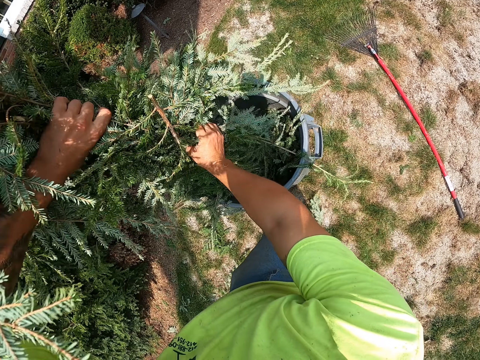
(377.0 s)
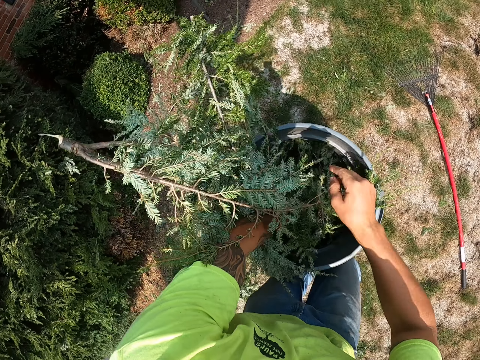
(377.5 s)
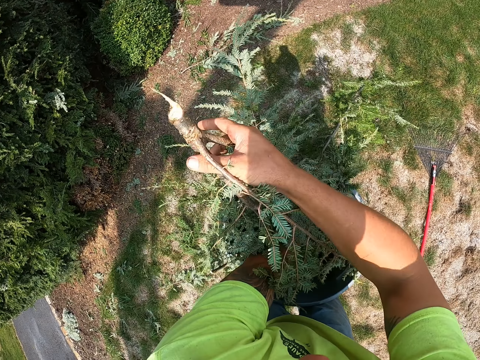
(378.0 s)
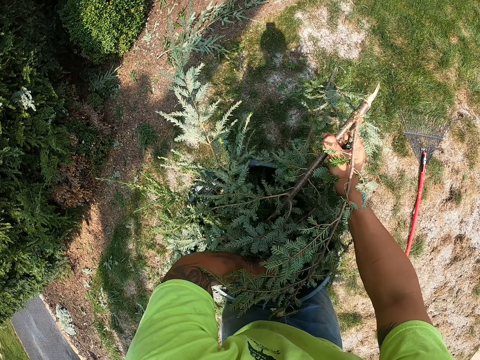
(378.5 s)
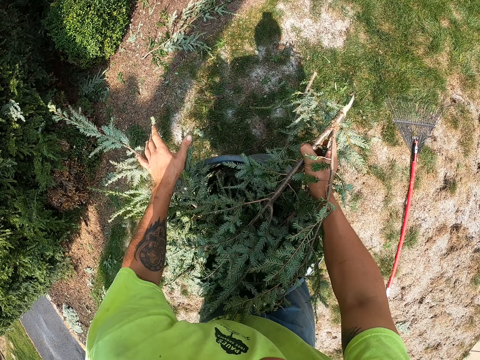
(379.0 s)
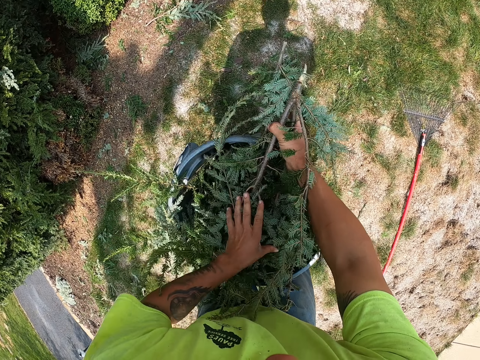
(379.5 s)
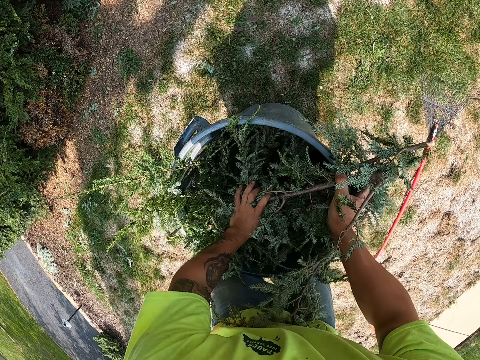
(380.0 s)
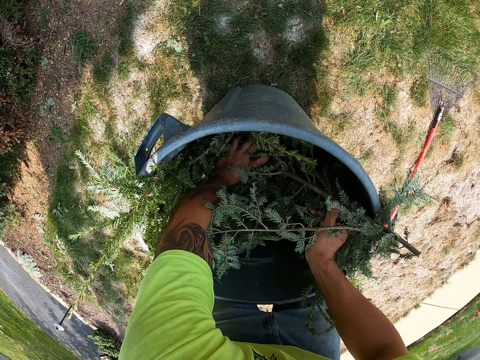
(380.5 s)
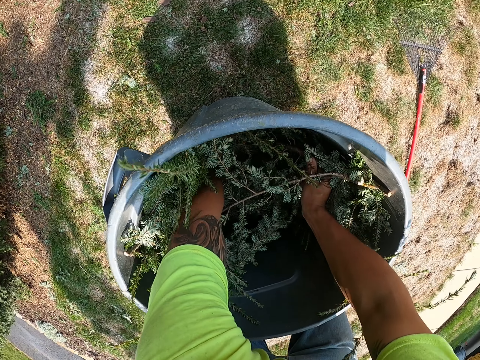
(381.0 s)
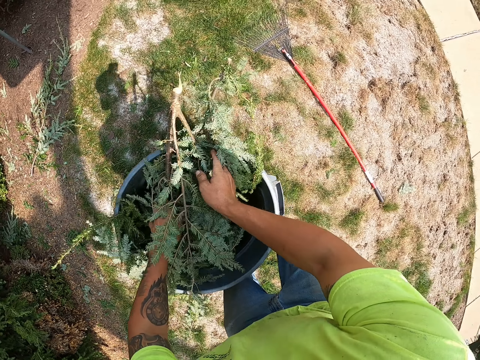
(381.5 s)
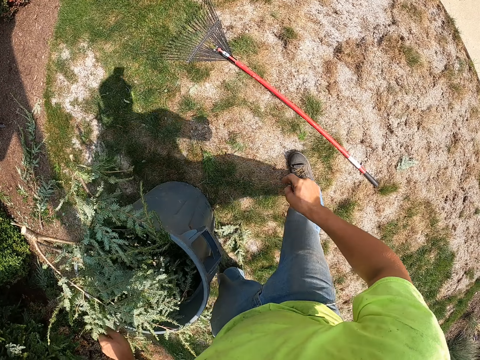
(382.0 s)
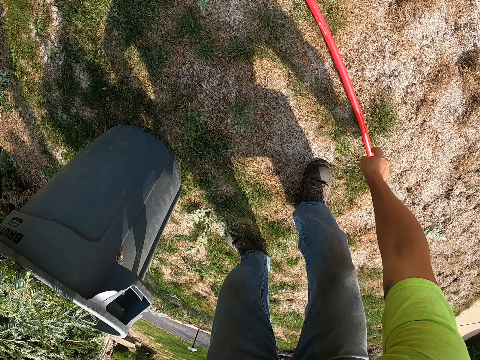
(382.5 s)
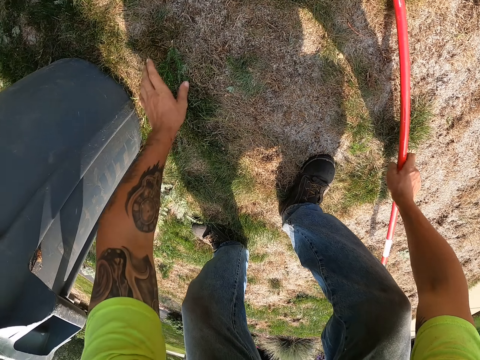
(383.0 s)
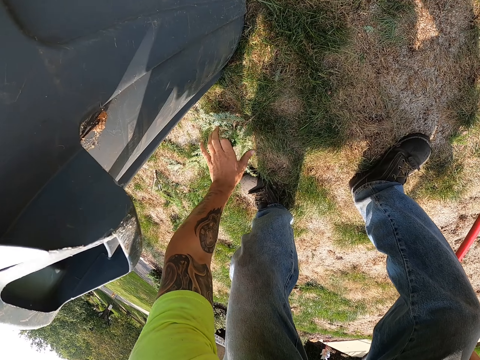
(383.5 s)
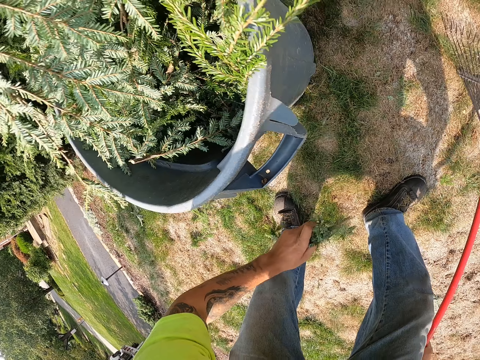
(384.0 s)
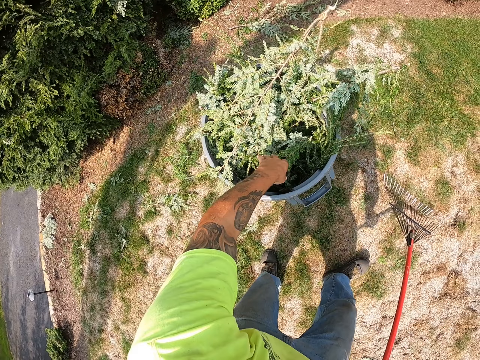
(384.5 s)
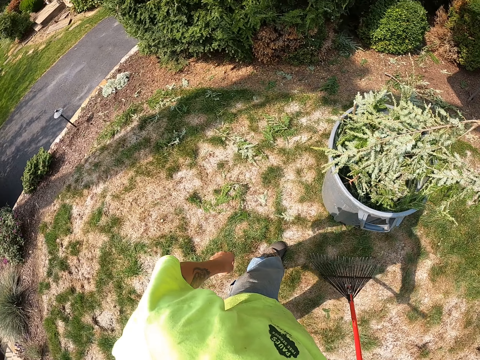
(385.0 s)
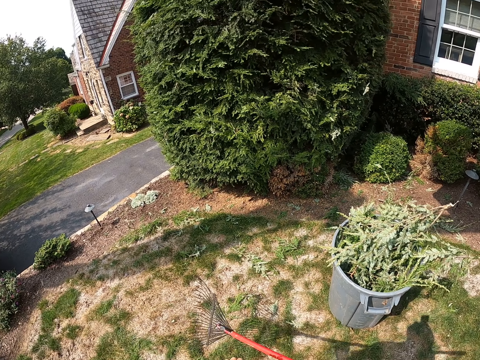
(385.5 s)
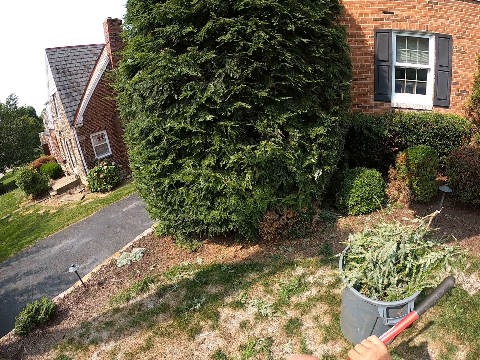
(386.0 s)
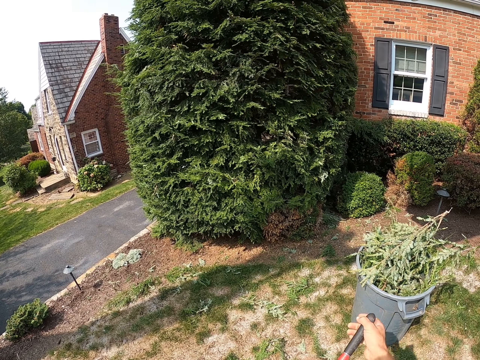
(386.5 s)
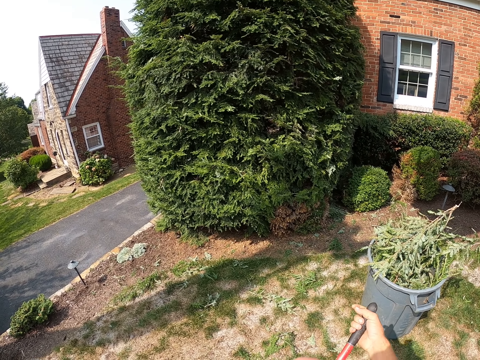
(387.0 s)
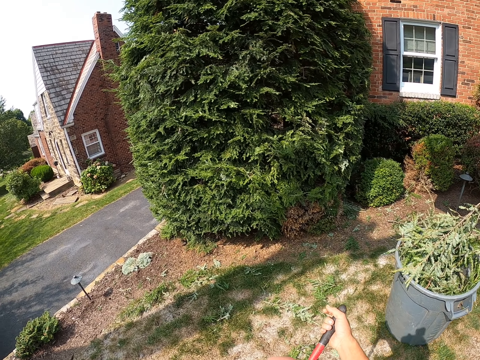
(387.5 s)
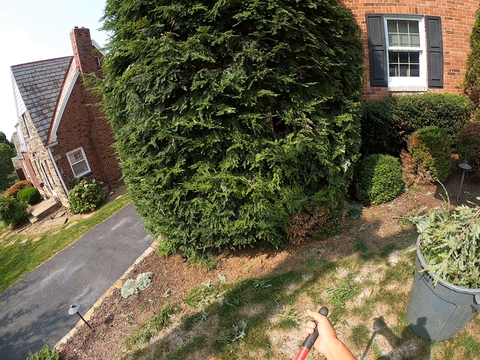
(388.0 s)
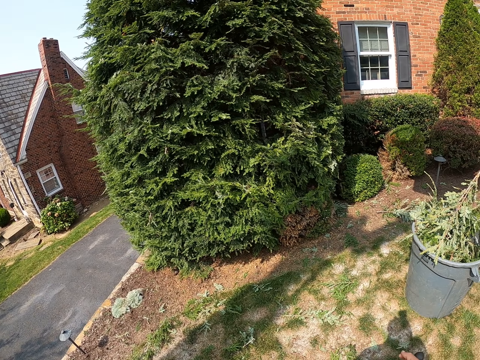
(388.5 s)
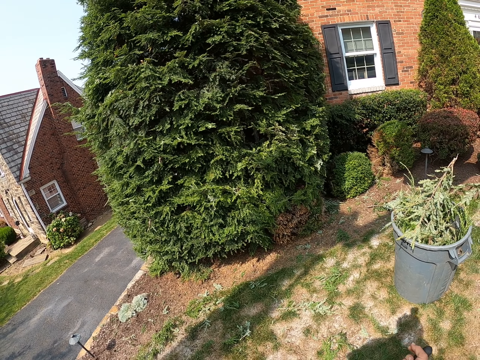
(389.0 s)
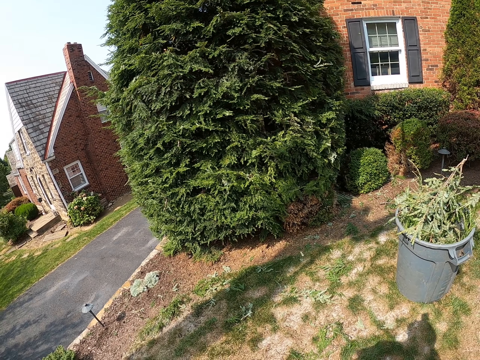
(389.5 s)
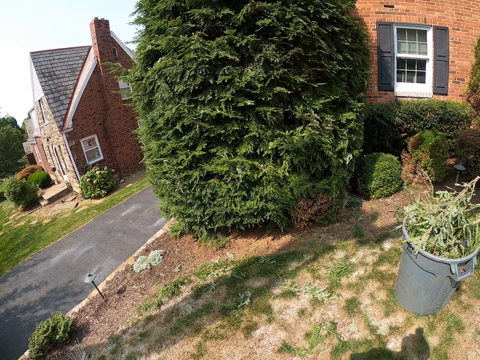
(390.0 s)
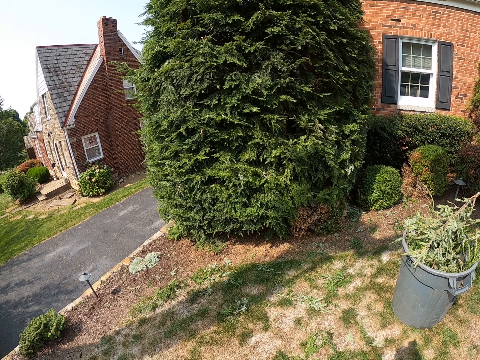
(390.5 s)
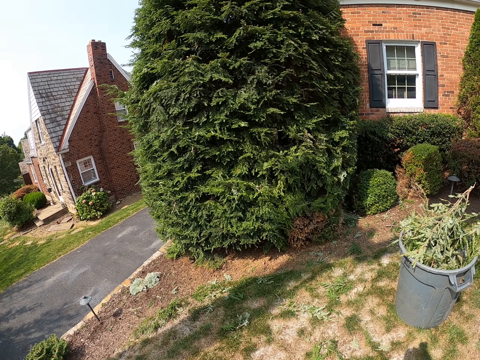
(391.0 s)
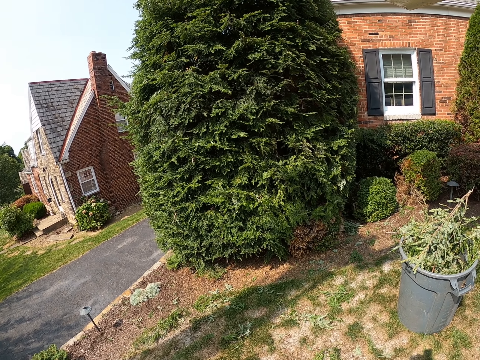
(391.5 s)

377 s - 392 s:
The camera wearer drops the leaves into the bucket with both hands. He presses the leaves into the bucket with both hands. He picks up the rake on the lawn with his right hand. He picks up the leaves on the lawn with his left hand. He drops the leaves in the bucket with his left hand. He looks around.

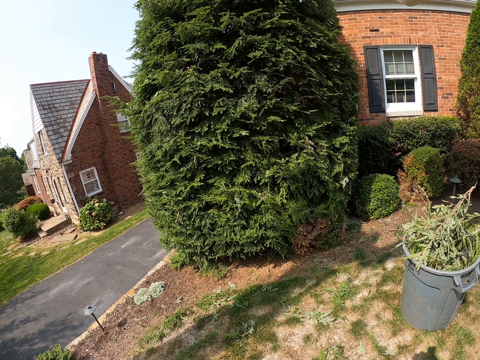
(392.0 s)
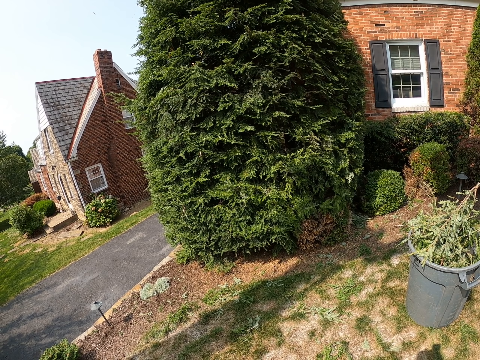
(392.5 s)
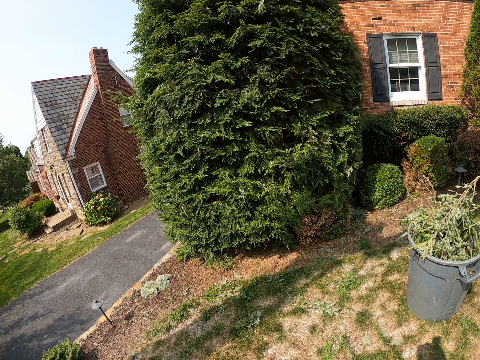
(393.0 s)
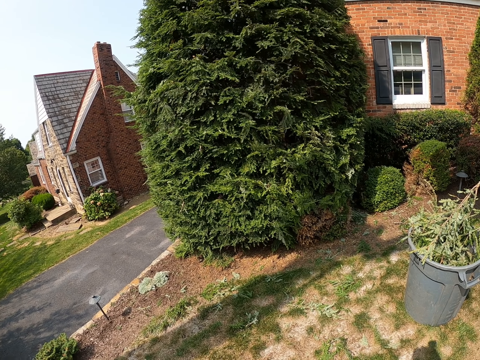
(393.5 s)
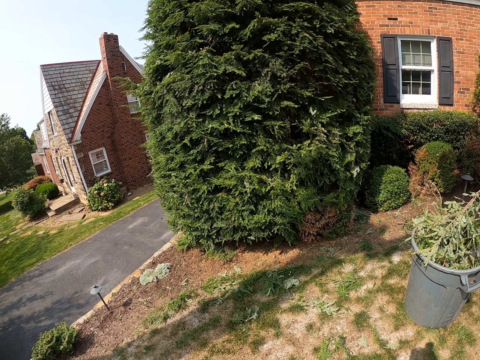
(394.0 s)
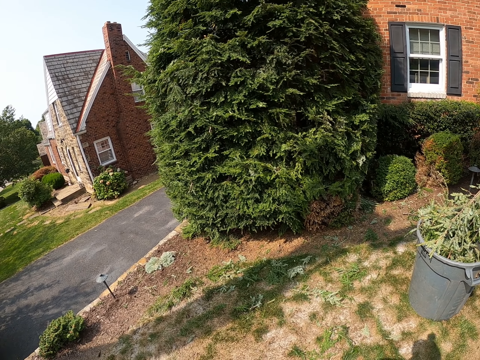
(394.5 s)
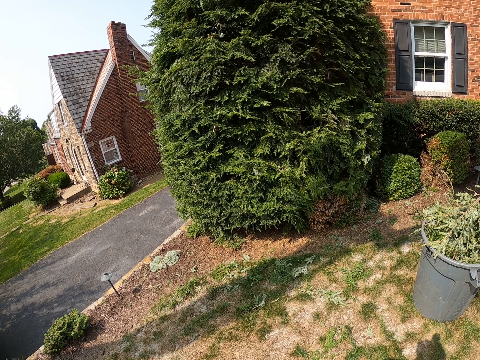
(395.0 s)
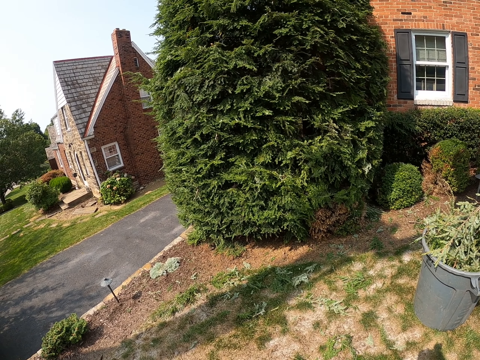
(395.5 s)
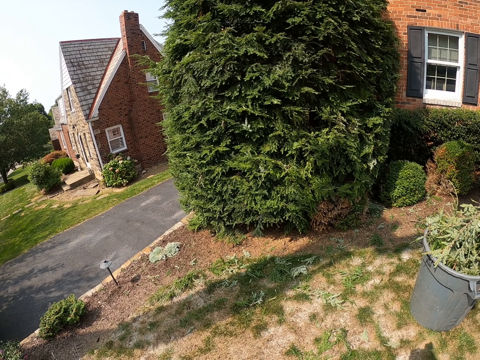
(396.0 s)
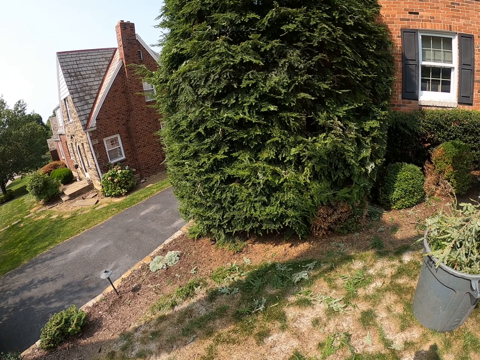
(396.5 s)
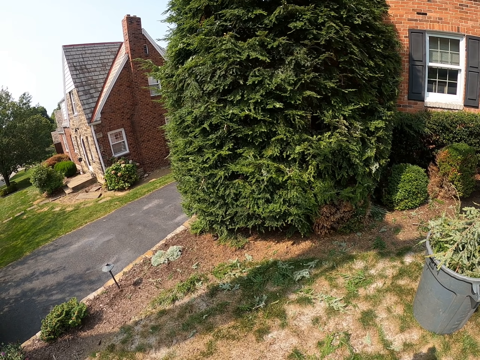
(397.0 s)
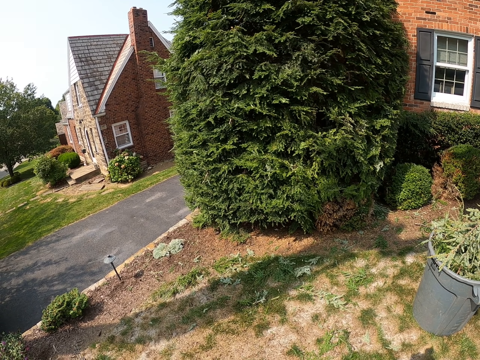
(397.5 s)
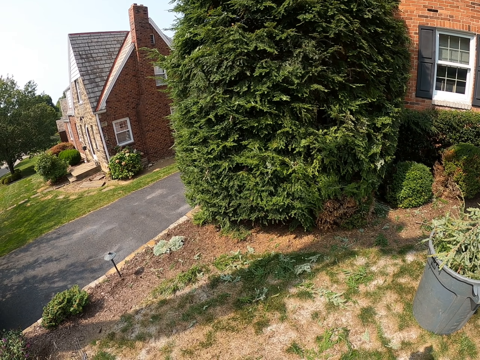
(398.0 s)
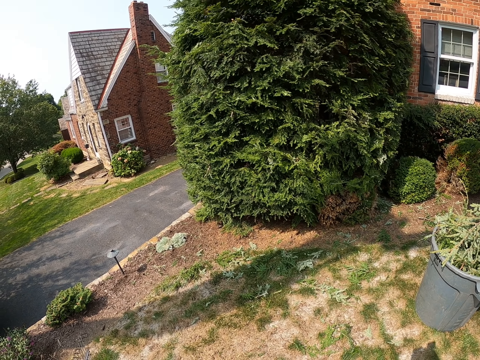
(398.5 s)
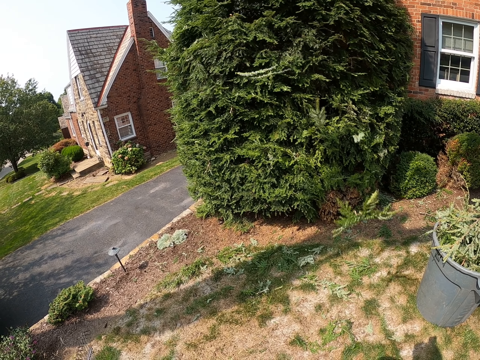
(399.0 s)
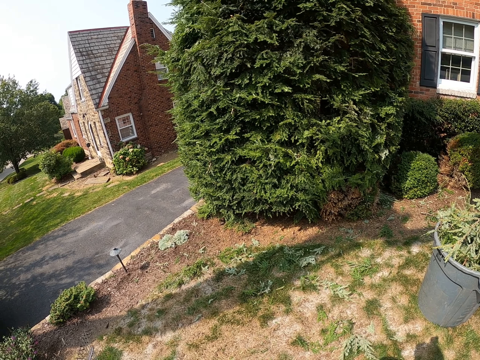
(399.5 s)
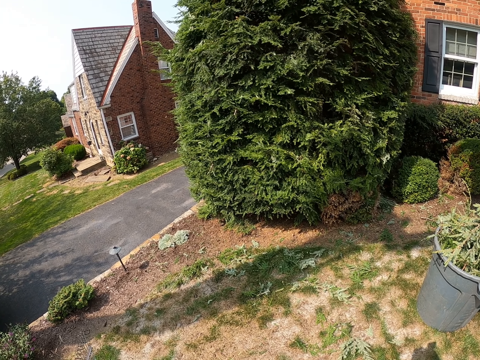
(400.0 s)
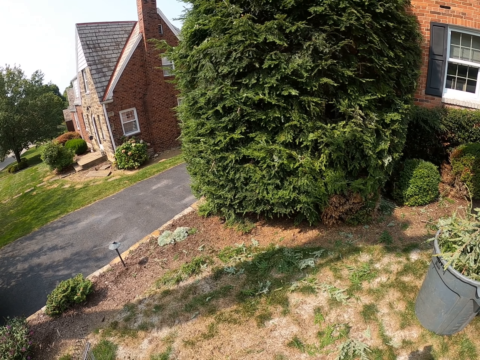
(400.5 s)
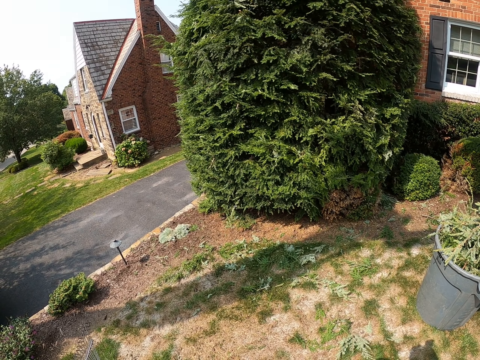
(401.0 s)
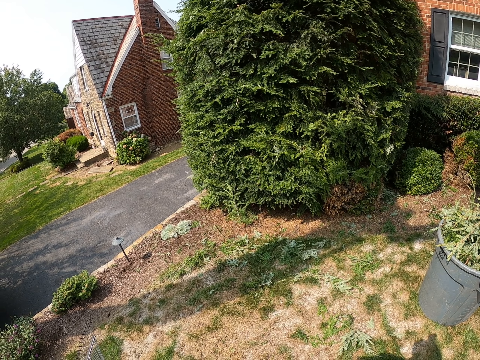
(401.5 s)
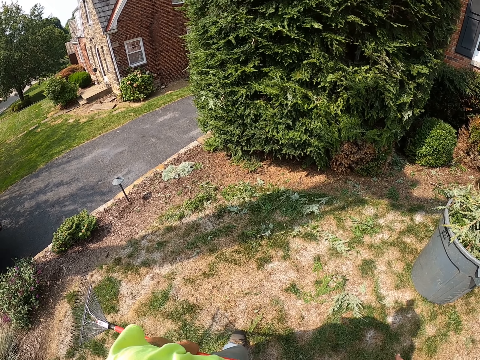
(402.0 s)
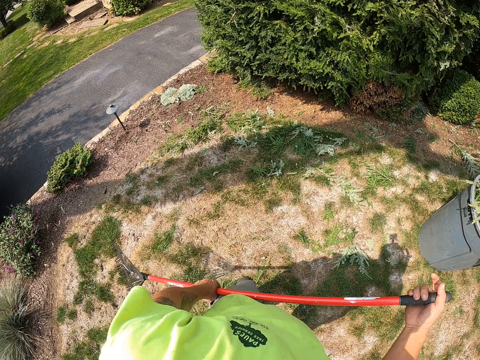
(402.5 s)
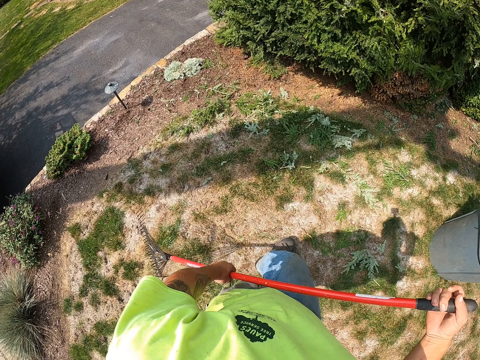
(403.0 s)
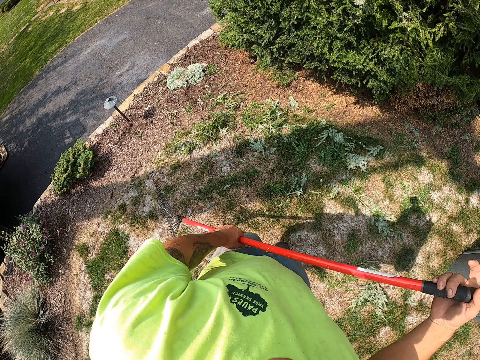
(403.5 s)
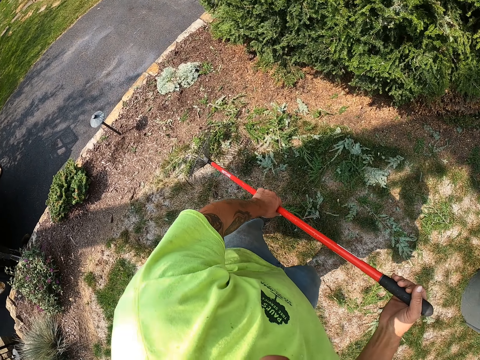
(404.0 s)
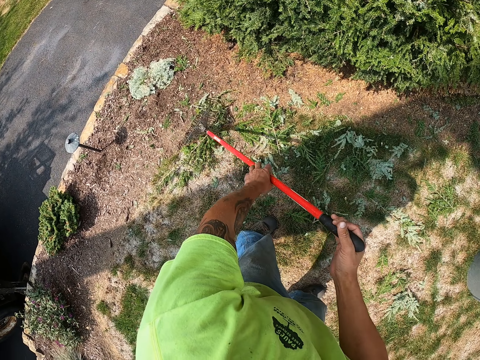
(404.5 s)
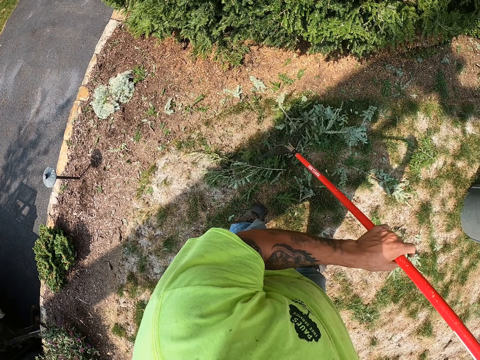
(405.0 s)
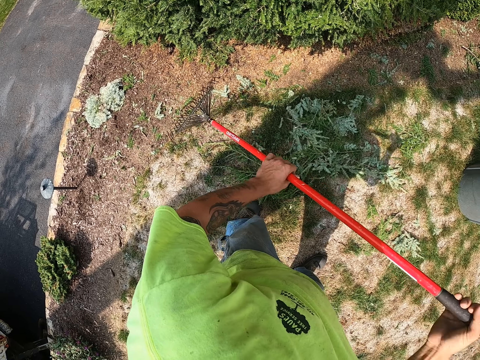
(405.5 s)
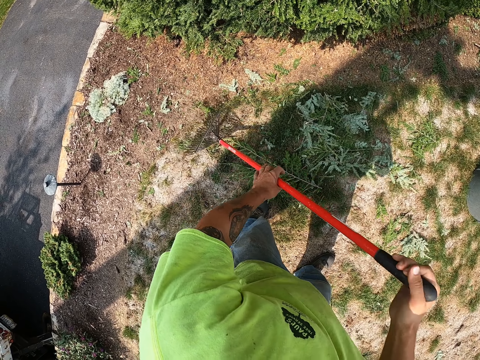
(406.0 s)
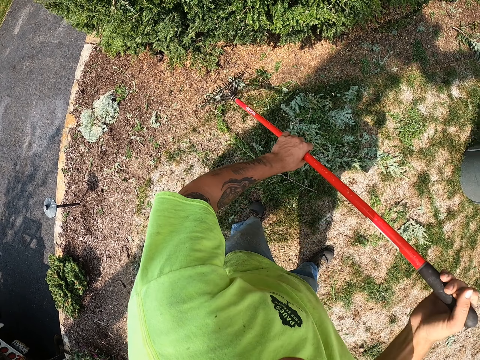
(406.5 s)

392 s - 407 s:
The camera wearer holds the rake with both hands. He moves on the lawn. He scrapes the leaves on the lawn with the rake in his hands.
